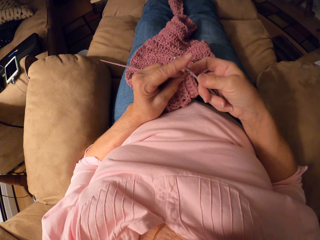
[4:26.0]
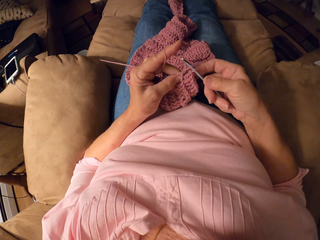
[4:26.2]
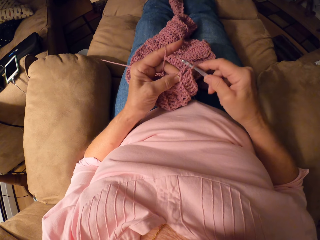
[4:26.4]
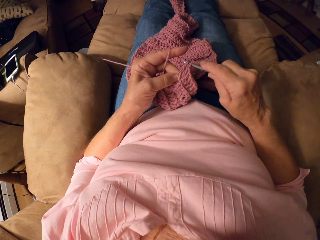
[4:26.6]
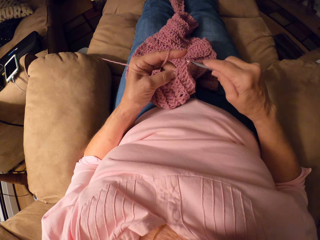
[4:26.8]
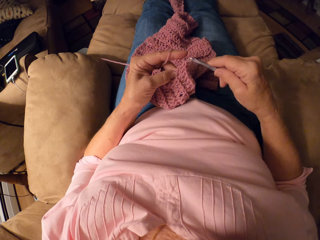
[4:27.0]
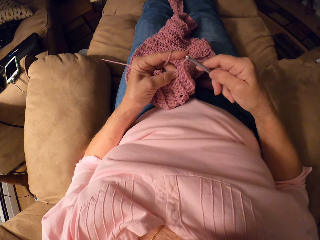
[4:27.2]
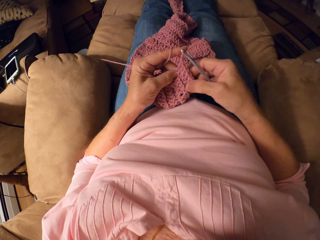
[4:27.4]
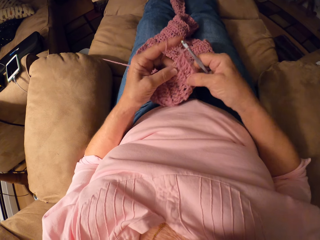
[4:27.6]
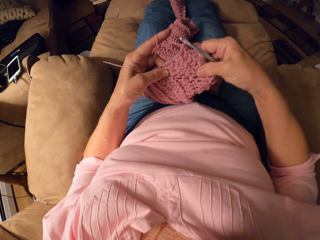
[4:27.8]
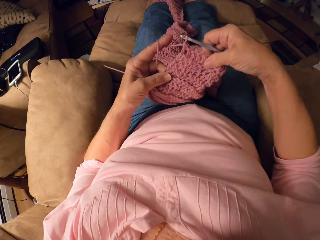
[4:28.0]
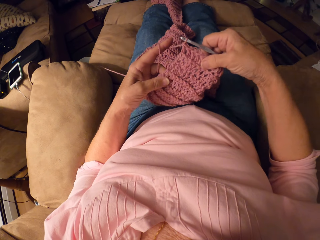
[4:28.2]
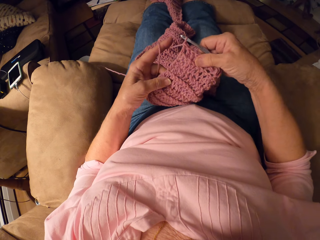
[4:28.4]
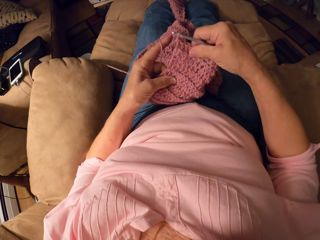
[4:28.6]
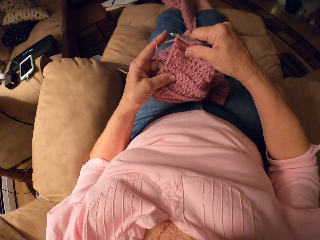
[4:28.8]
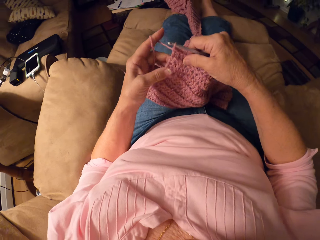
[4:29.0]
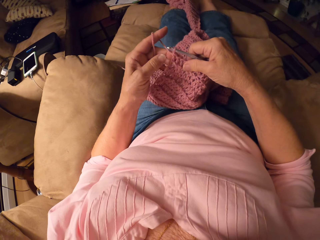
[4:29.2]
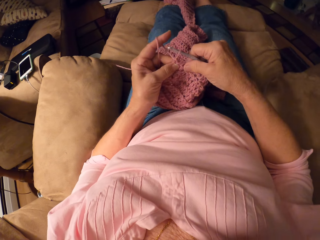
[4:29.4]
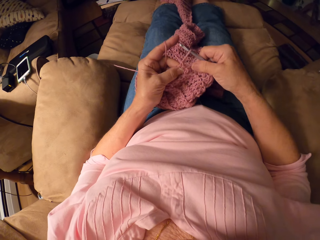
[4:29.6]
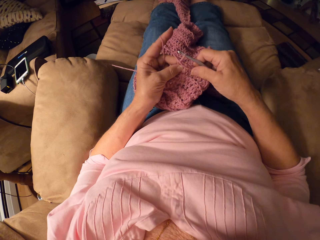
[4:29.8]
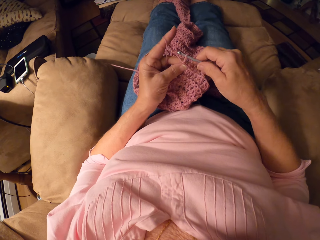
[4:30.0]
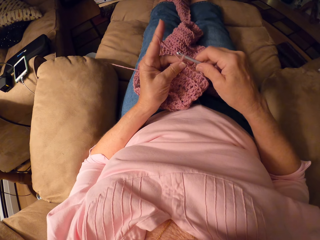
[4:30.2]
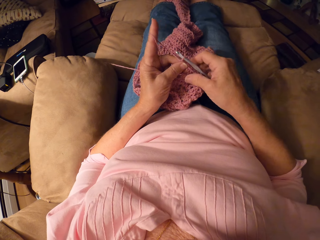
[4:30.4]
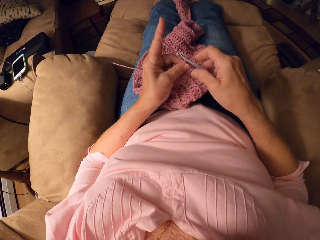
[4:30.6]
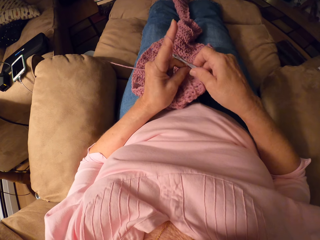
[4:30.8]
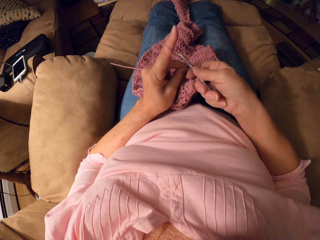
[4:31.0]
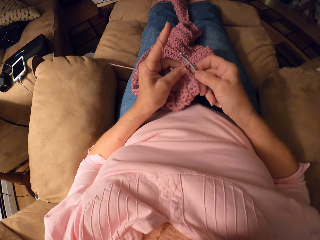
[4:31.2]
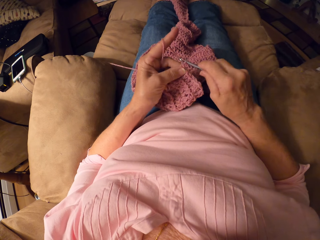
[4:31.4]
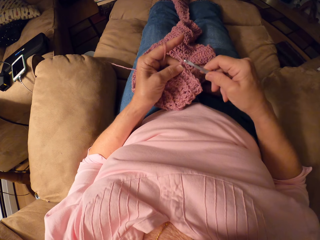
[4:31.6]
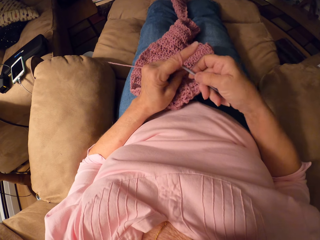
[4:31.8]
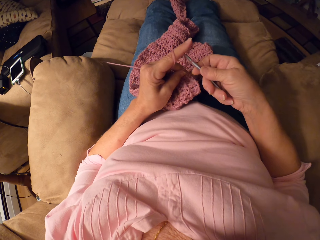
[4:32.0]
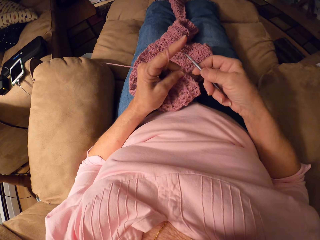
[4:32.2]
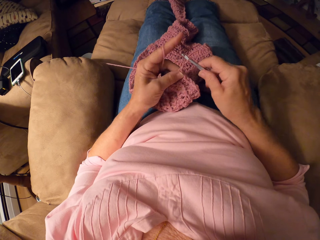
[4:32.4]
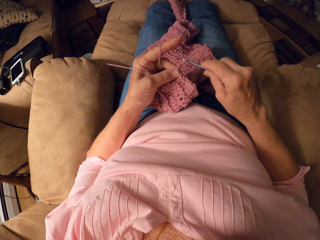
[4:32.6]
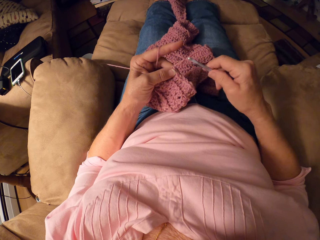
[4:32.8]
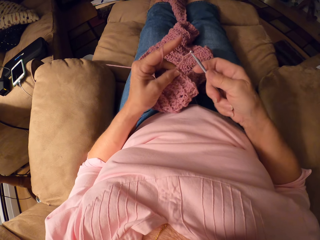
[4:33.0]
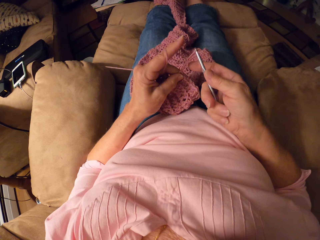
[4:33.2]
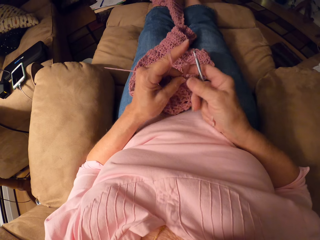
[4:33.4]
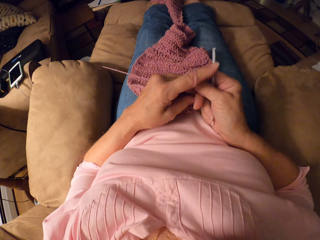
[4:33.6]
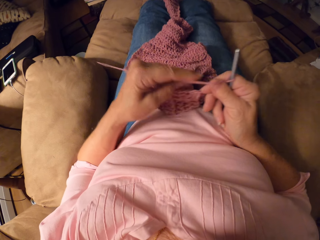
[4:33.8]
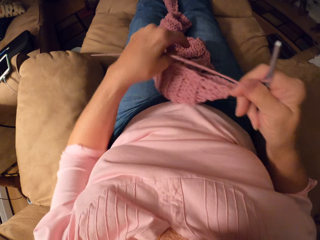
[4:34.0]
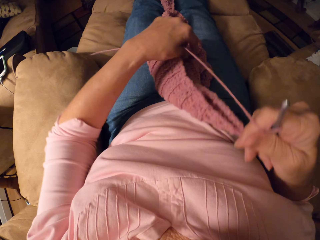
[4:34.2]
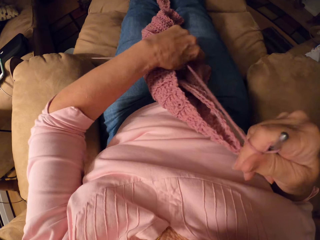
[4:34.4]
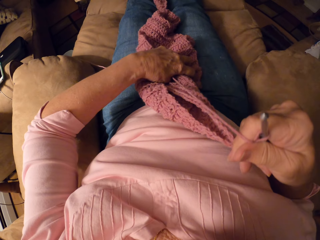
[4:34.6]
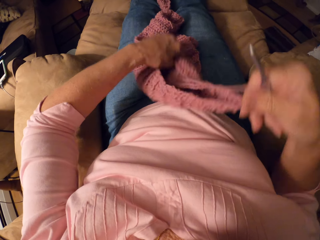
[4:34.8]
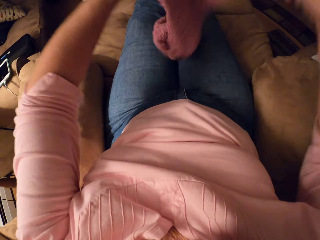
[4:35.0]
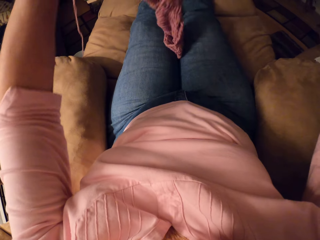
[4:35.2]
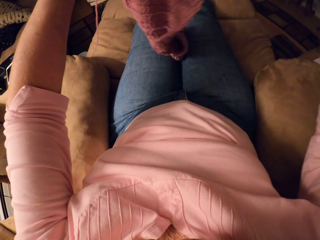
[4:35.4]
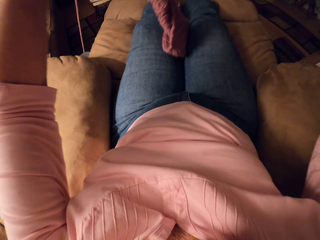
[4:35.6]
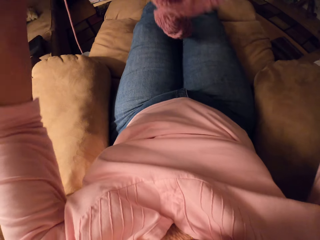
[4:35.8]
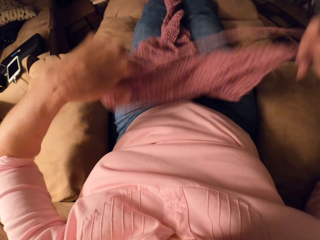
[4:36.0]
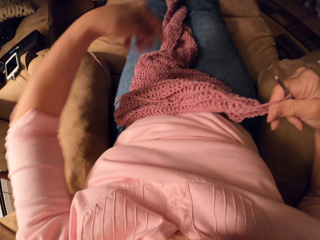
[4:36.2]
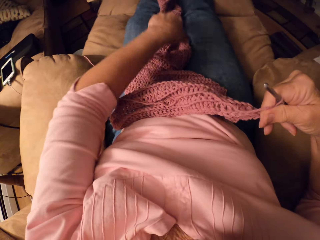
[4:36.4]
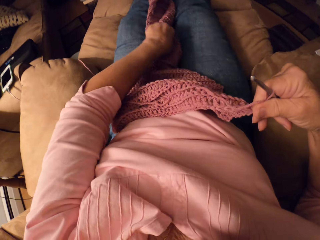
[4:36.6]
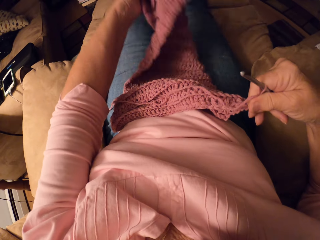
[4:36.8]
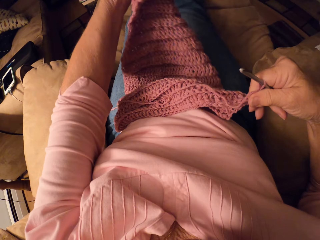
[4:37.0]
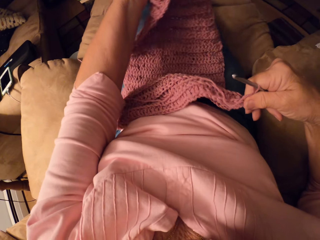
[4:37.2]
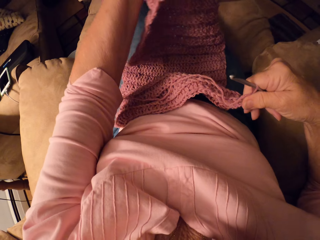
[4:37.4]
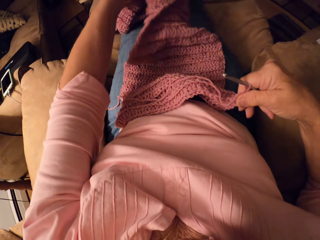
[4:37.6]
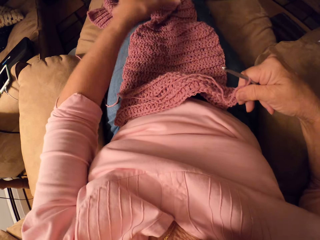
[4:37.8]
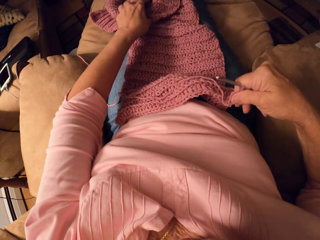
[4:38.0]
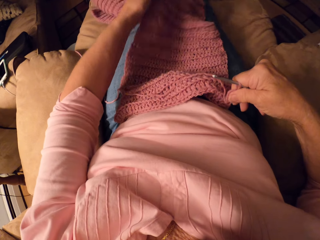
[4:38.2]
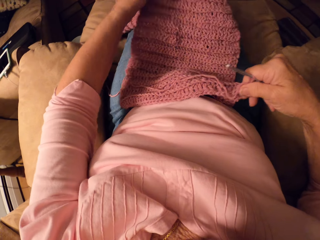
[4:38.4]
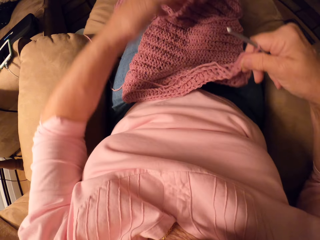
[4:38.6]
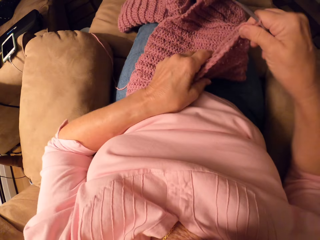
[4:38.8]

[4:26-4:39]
The camera wearer checks the garment. They knit the garment. They adjust the garment.

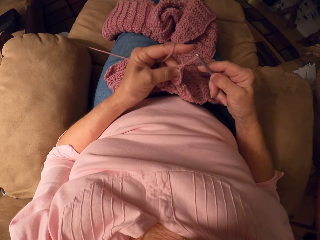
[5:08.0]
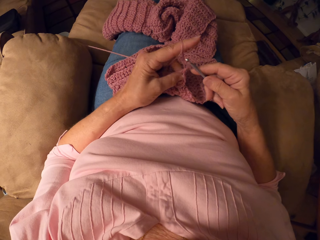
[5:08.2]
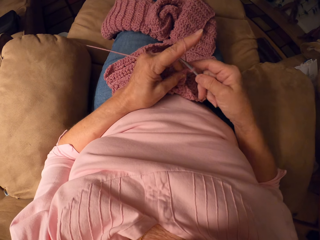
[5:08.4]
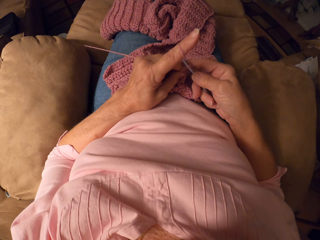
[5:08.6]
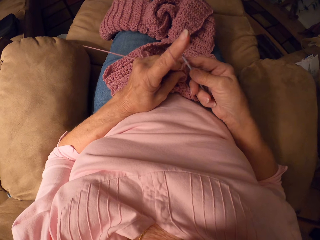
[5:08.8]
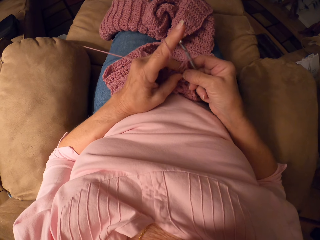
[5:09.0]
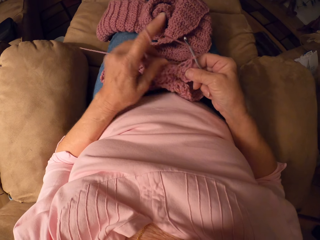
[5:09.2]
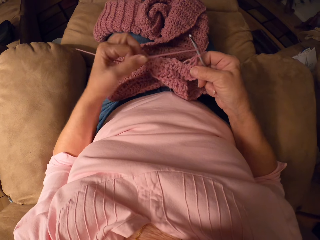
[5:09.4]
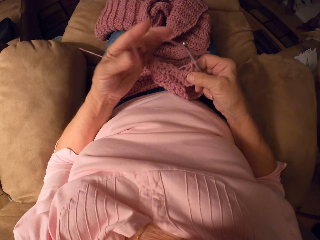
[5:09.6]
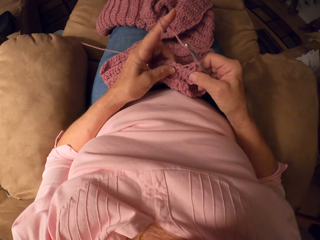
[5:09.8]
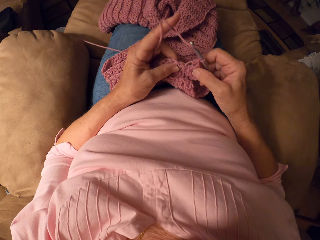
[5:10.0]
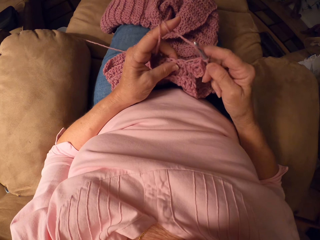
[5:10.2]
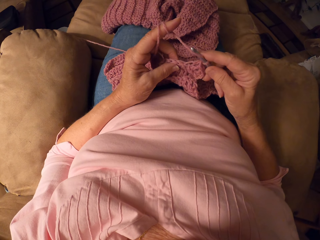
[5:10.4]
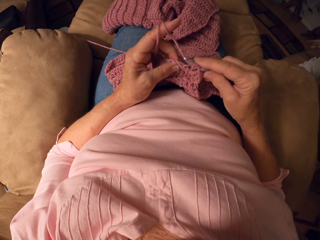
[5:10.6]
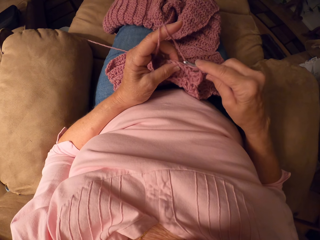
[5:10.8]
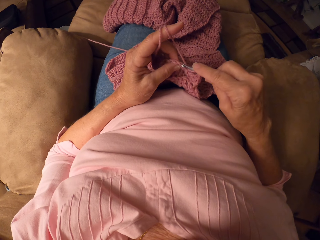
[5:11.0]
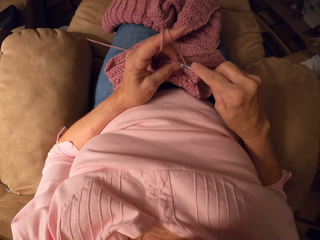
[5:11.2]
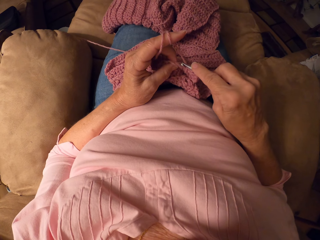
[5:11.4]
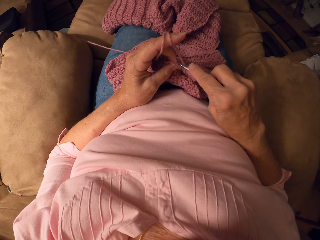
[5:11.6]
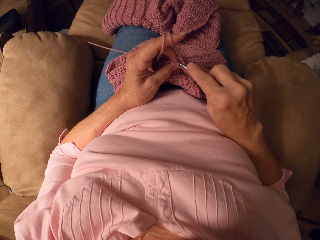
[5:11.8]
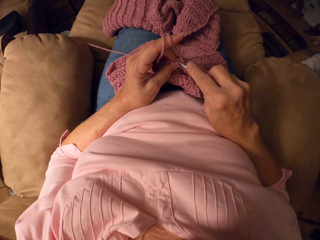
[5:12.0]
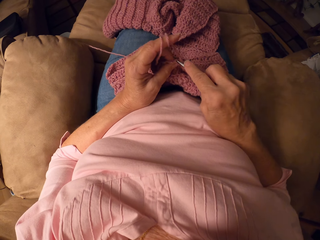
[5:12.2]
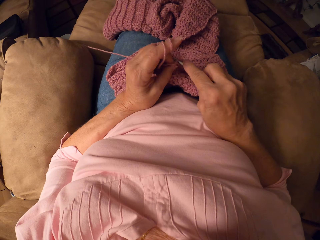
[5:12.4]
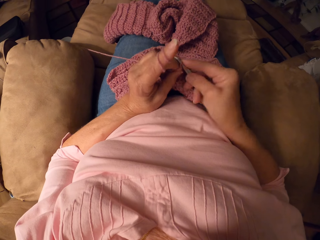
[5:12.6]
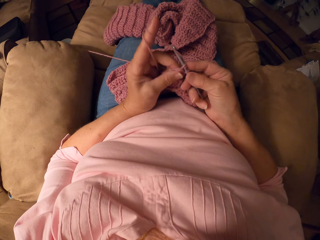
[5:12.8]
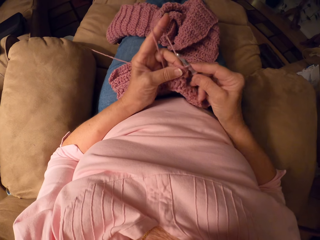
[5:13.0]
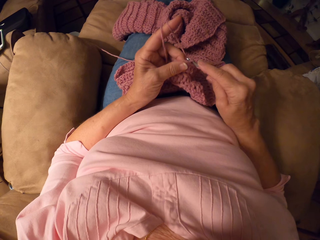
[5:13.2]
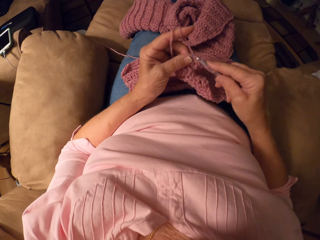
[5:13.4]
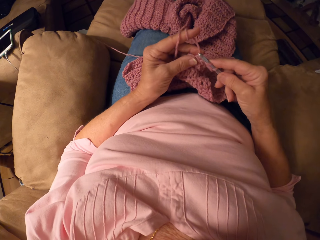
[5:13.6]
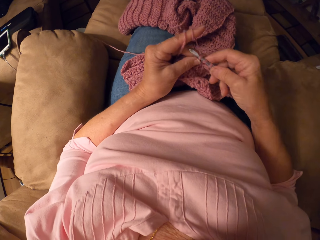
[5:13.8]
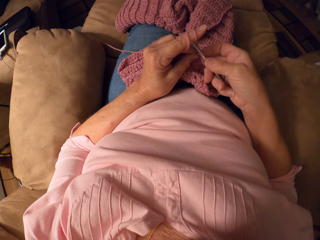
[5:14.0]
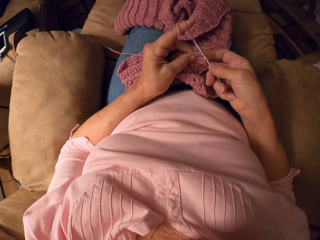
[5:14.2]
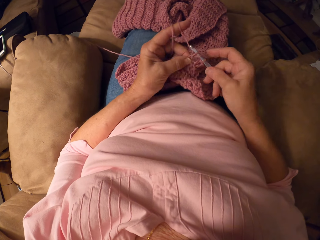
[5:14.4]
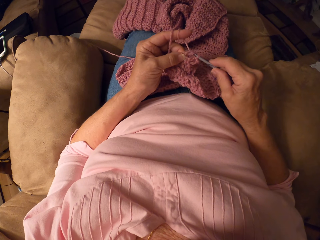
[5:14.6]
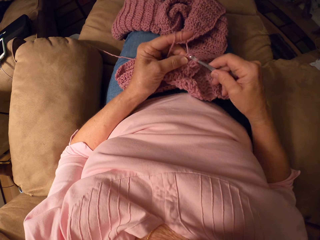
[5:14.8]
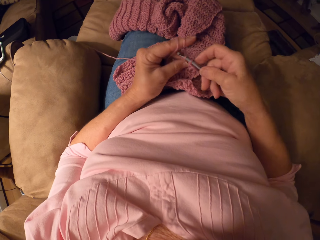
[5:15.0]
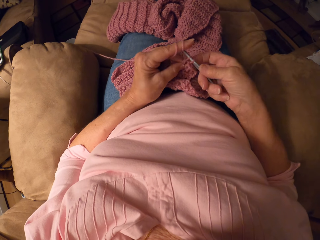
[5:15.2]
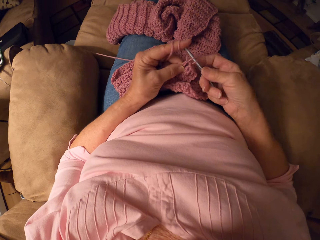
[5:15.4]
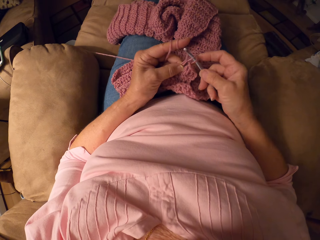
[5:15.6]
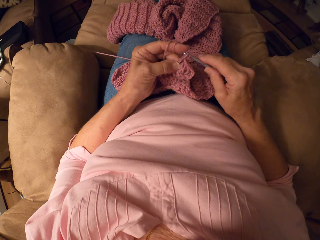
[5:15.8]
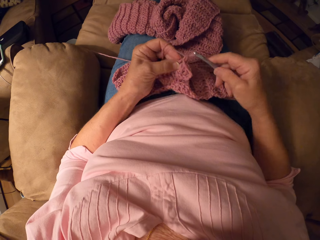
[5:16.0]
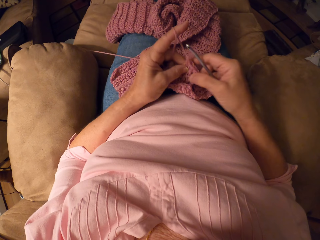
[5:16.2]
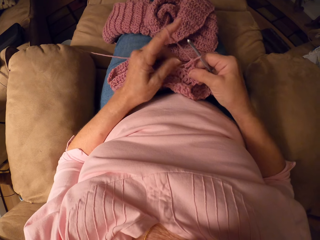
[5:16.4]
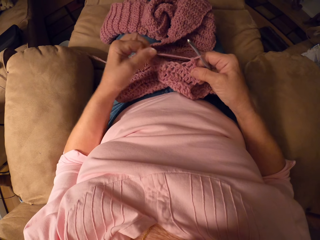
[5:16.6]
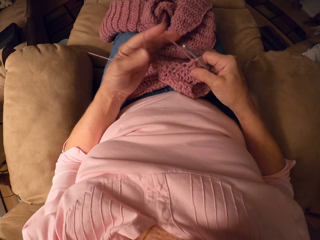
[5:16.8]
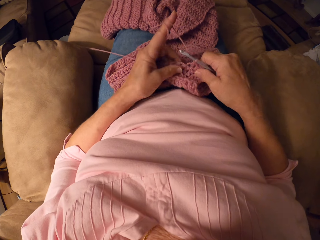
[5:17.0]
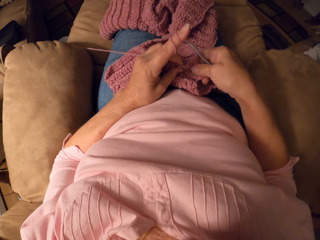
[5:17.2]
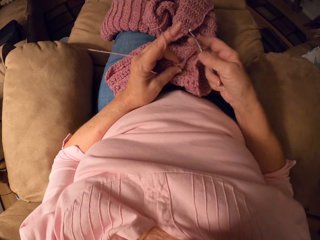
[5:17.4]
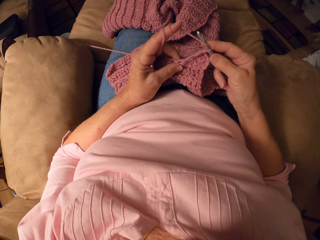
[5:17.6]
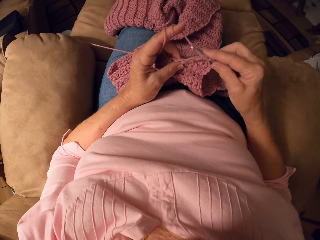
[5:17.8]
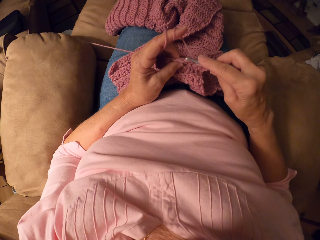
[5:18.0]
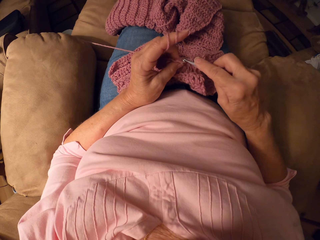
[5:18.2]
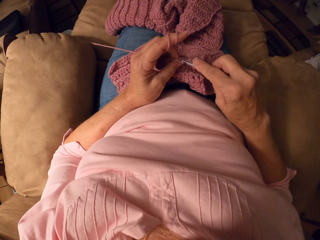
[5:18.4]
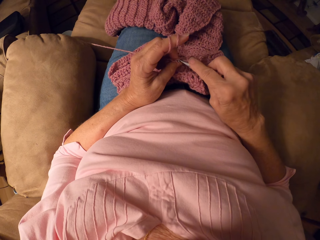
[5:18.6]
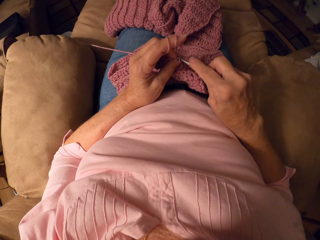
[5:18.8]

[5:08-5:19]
The camera wearer rolls yarn around her finger. She crochets with the crochet hook. She rolls the yarn around her finger.
